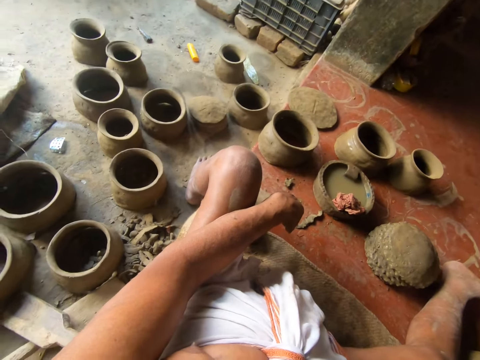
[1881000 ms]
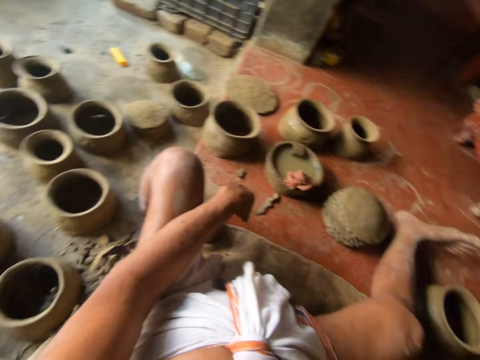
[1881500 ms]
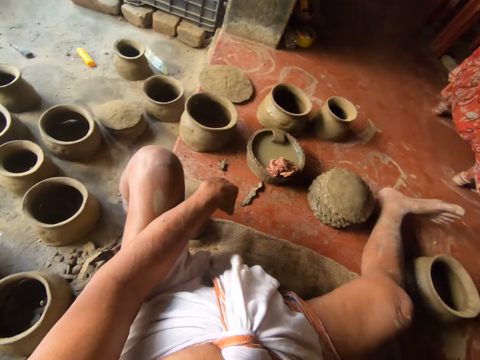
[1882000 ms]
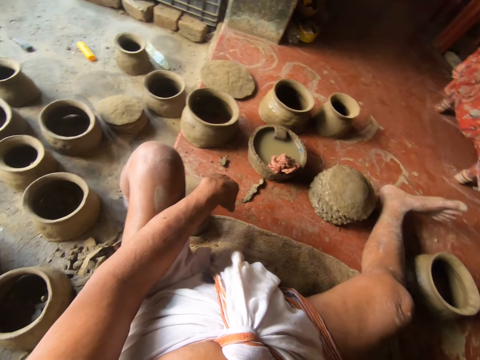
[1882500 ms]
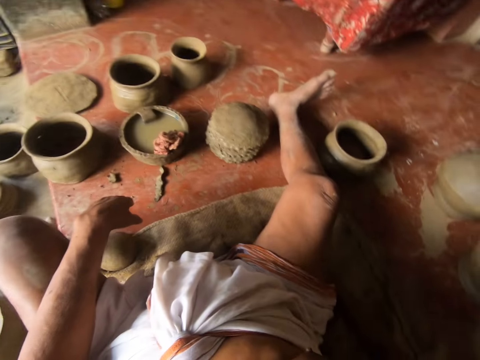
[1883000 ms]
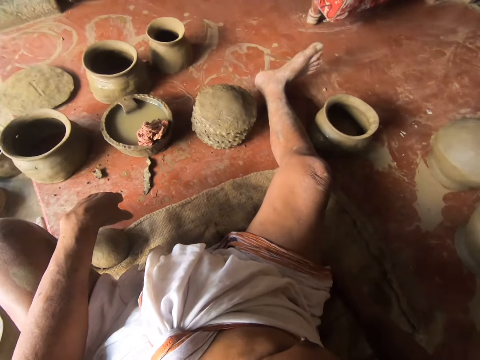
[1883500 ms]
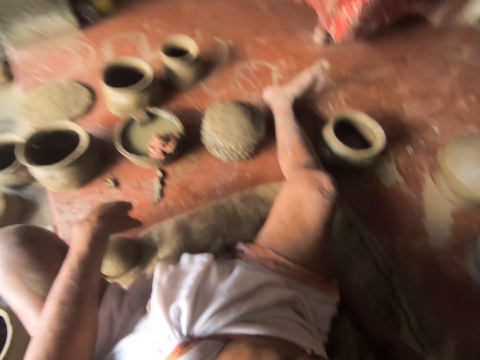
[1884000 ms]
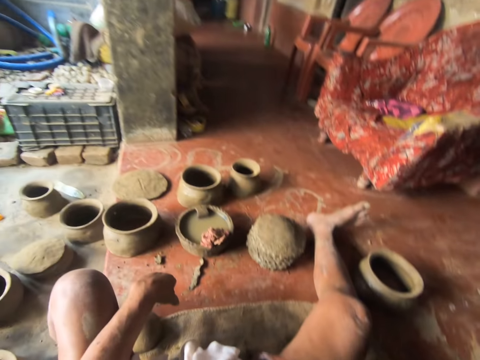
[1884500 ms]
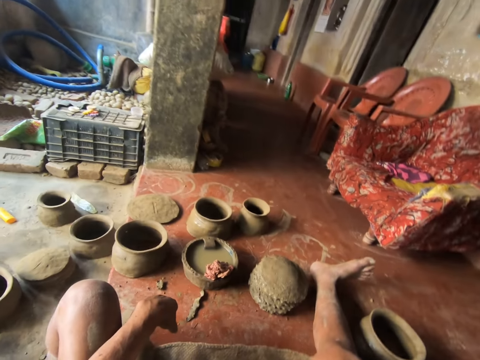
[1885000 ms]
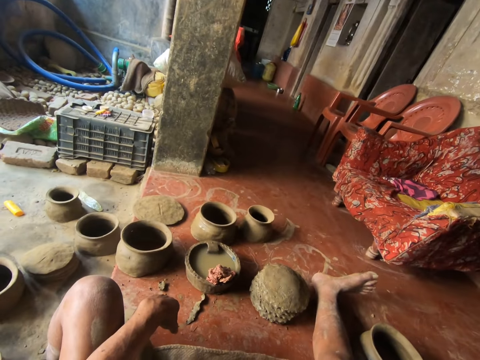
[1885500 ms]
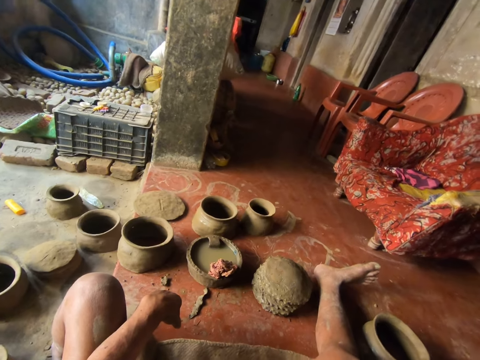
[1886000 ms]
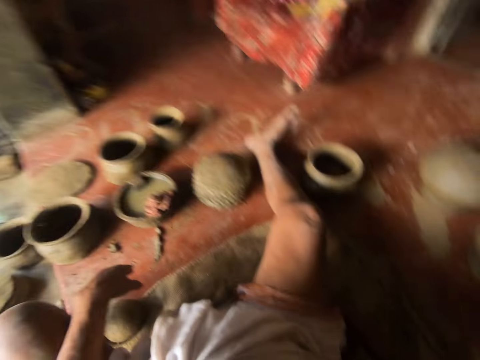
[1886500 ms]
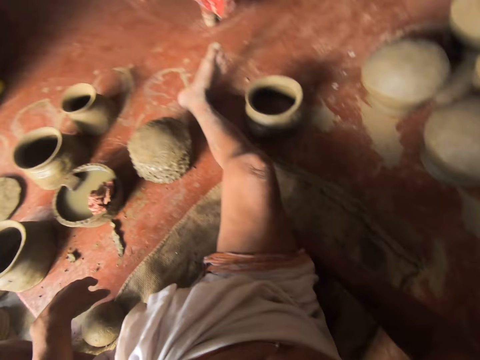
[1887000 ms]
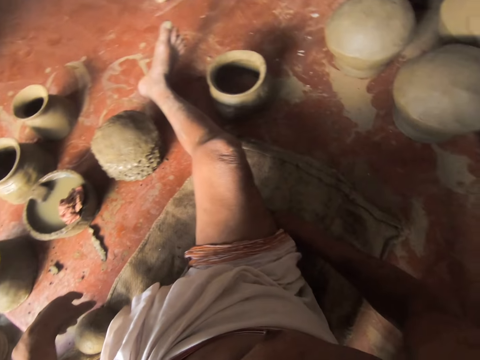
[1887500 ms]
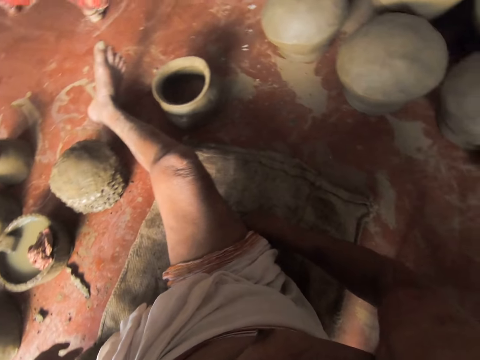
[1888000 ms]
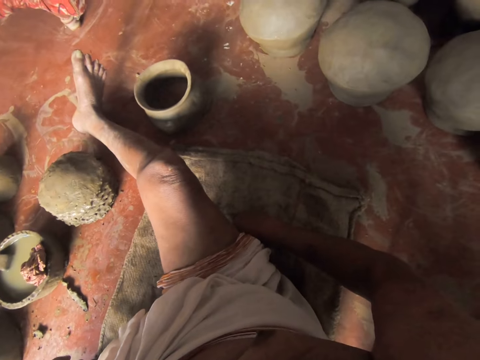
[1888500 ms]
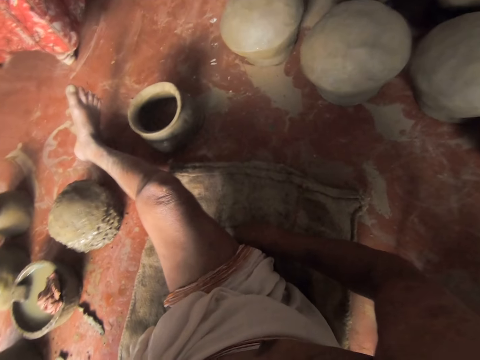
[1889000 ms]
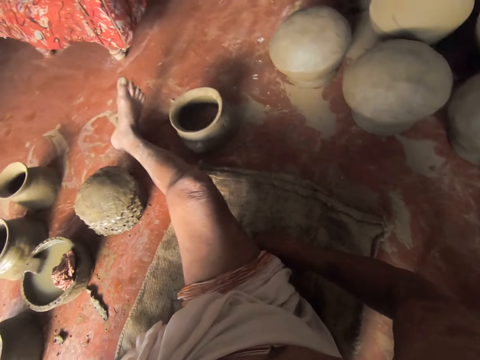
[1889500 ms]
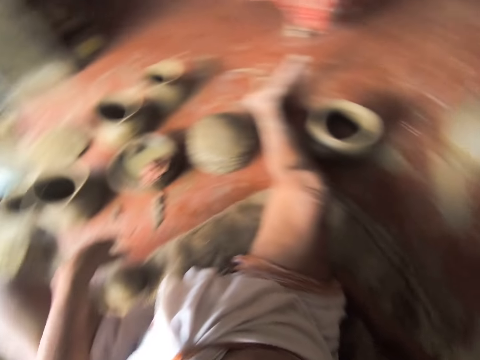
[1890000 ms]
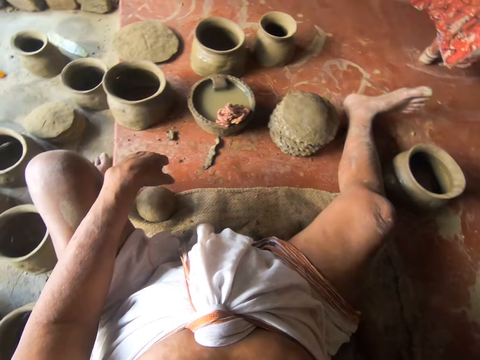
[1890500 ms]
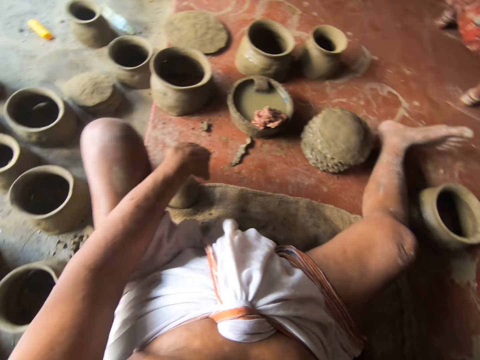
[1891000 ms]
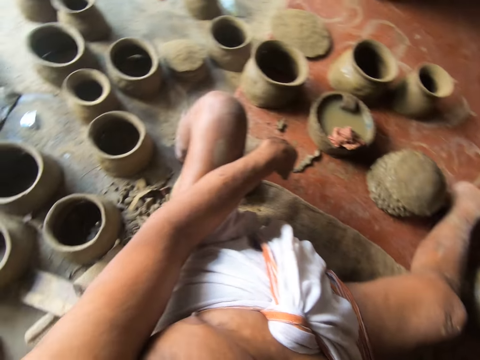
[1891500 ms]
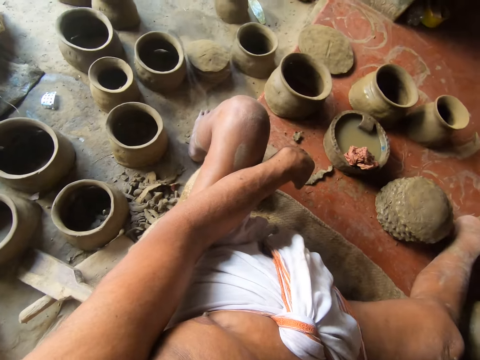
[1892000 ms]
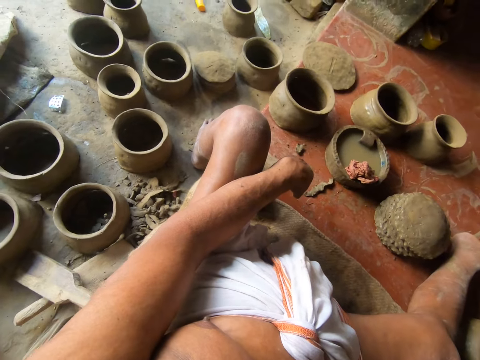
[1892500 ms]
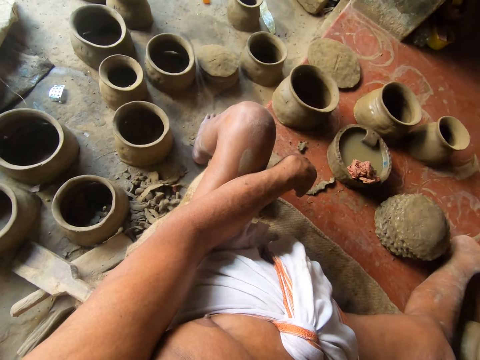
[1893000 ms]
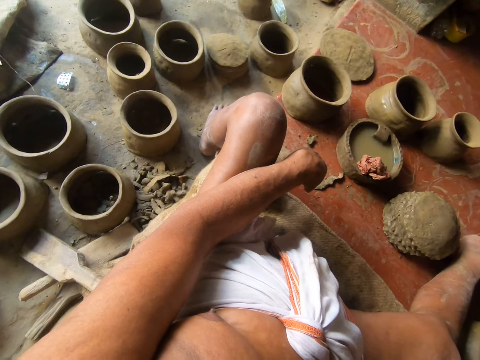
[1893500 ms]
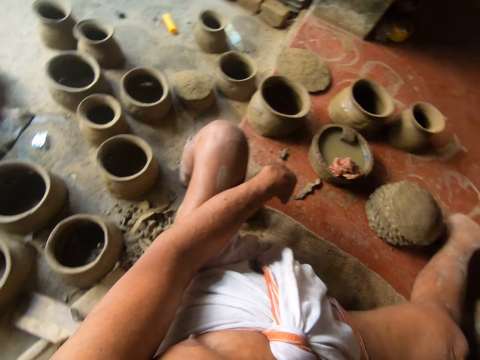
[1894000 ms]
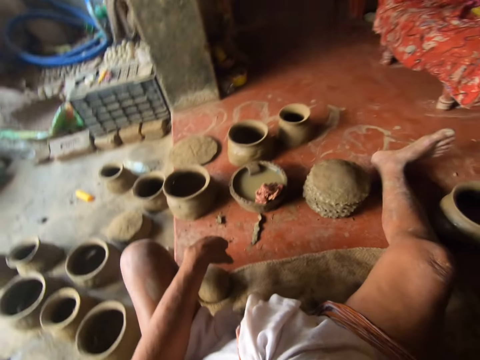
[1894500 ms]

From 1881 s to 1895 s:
The camera wearer looks around the room. They look at the clay pieces on the floor.

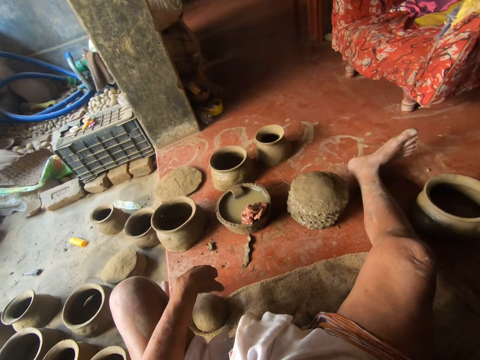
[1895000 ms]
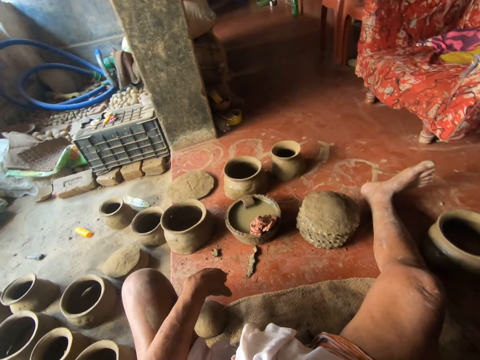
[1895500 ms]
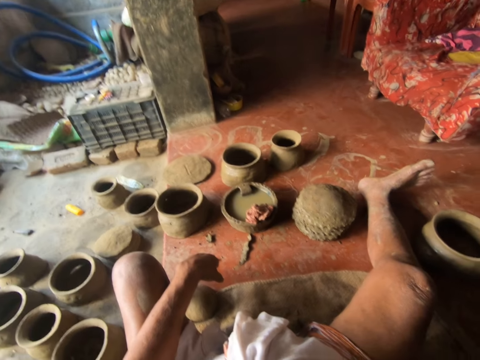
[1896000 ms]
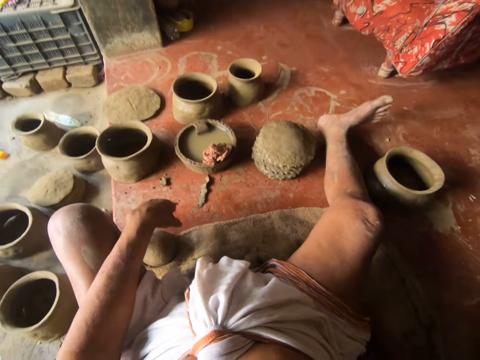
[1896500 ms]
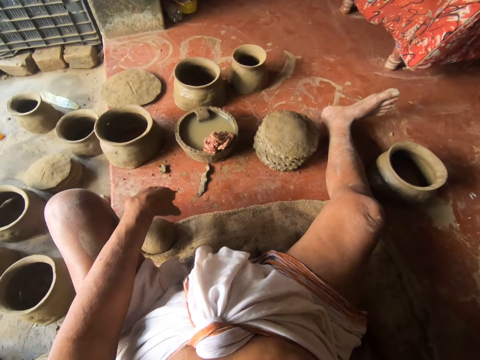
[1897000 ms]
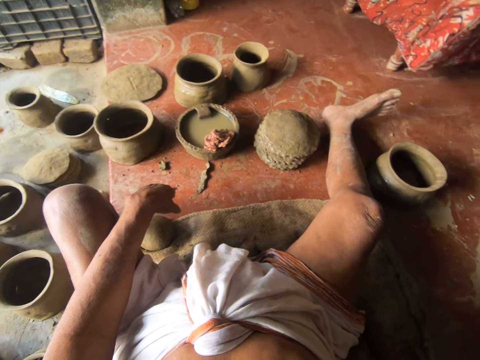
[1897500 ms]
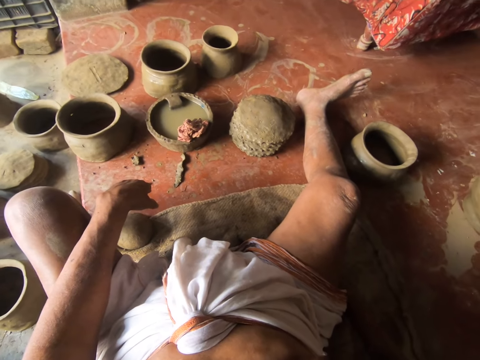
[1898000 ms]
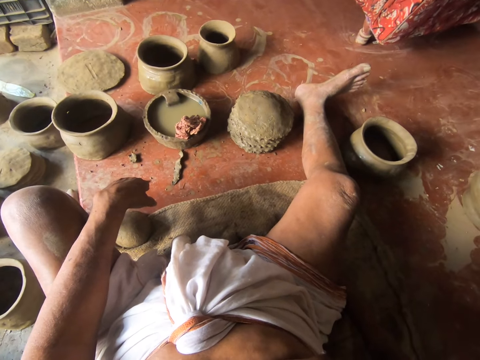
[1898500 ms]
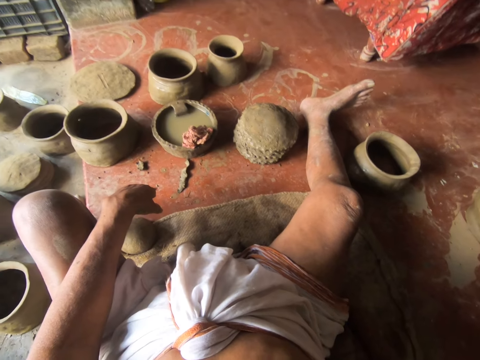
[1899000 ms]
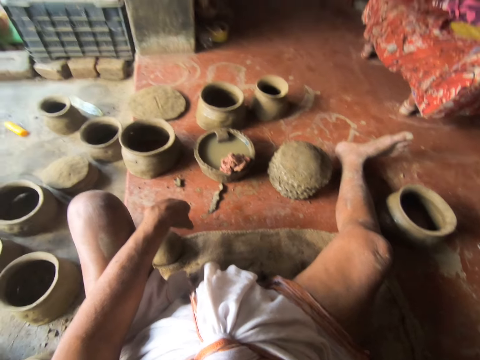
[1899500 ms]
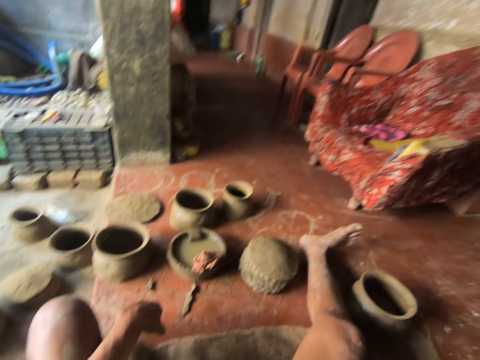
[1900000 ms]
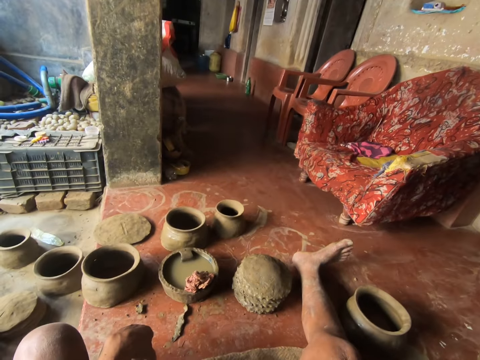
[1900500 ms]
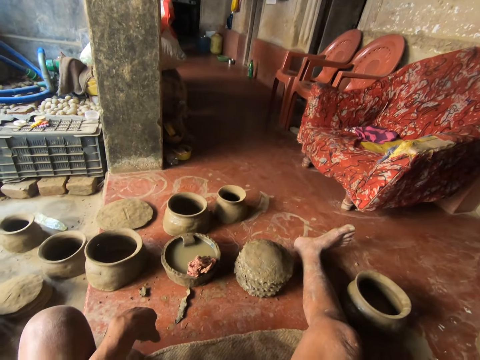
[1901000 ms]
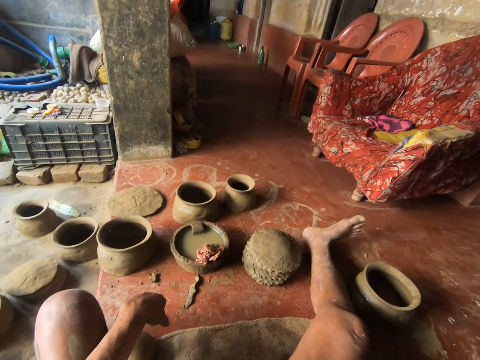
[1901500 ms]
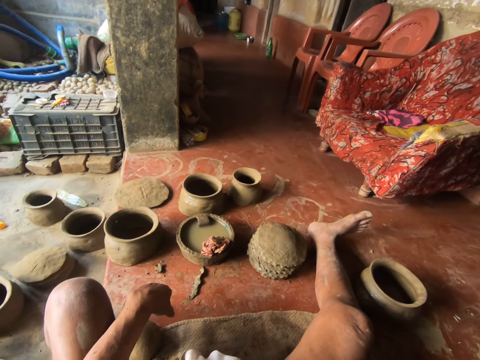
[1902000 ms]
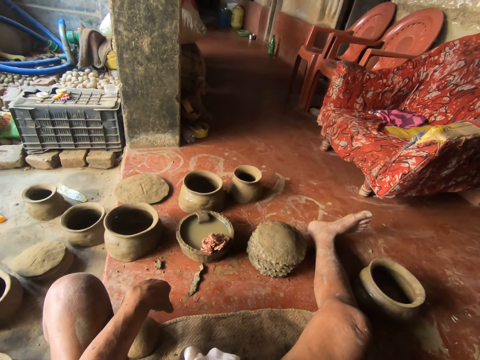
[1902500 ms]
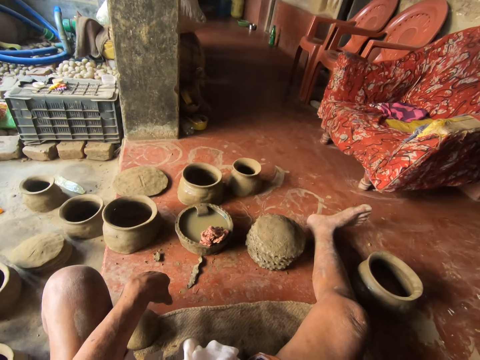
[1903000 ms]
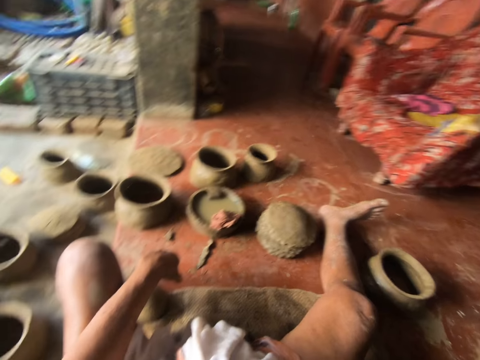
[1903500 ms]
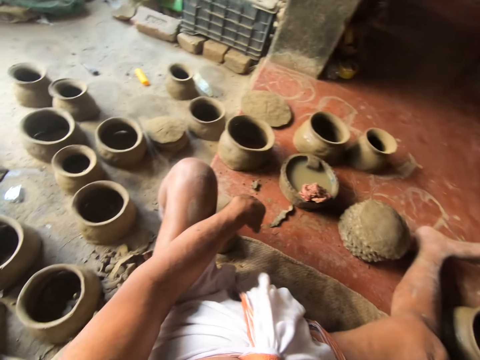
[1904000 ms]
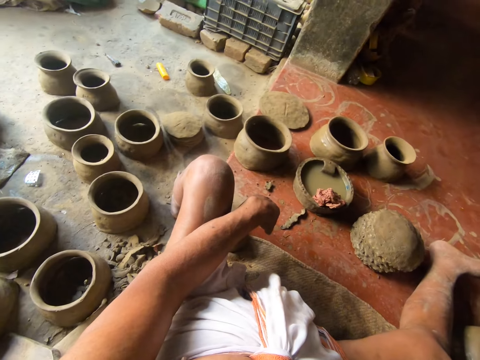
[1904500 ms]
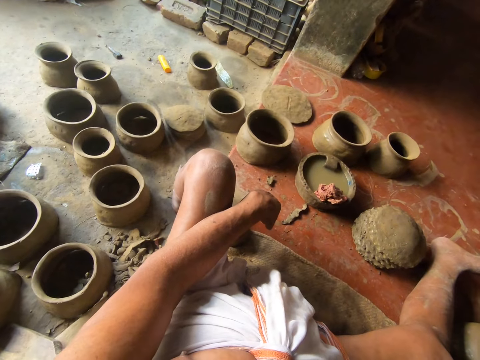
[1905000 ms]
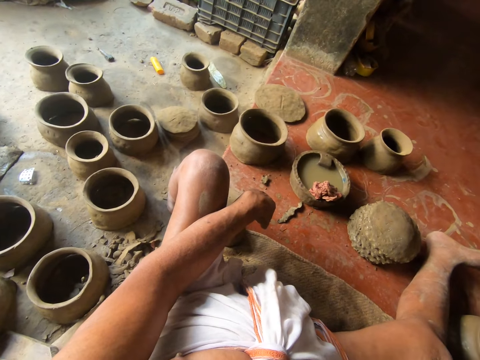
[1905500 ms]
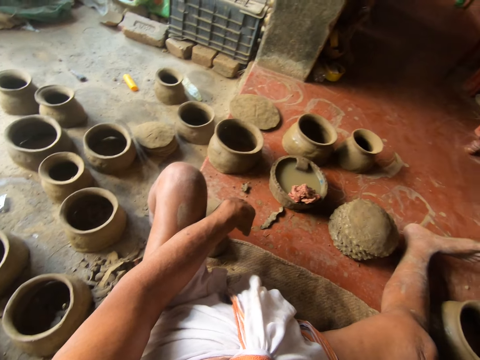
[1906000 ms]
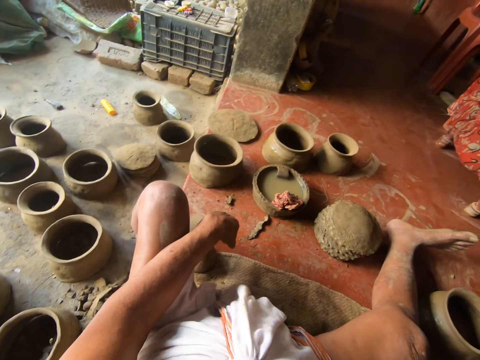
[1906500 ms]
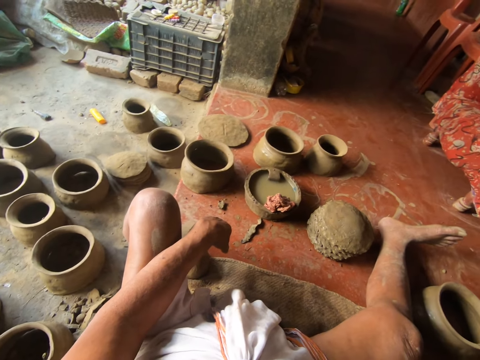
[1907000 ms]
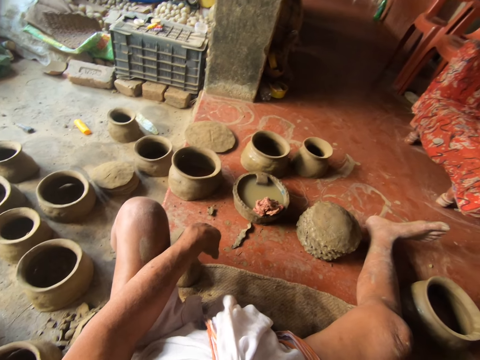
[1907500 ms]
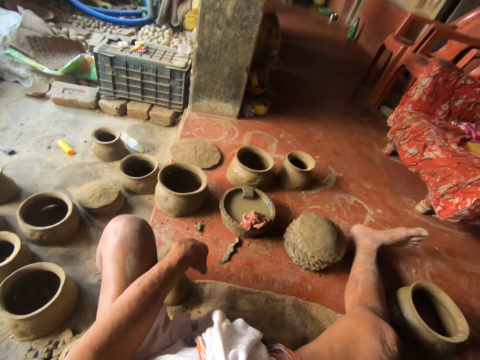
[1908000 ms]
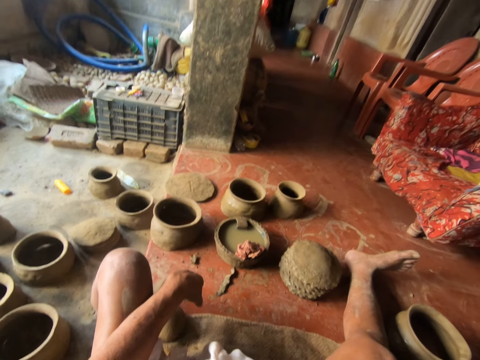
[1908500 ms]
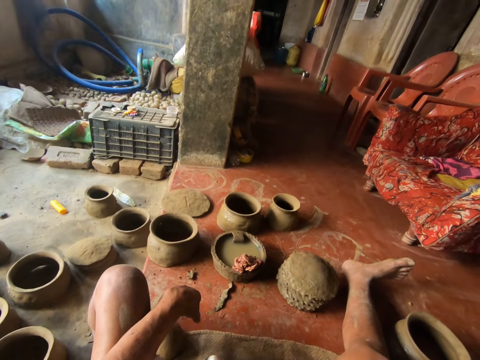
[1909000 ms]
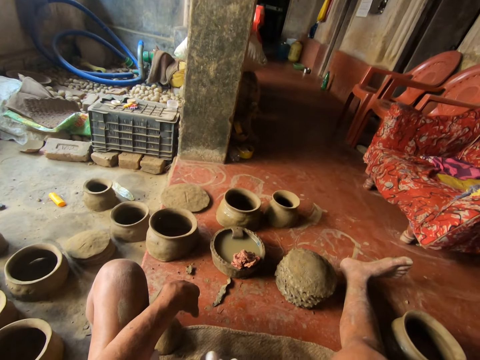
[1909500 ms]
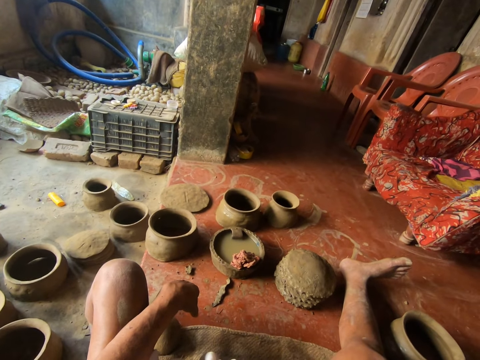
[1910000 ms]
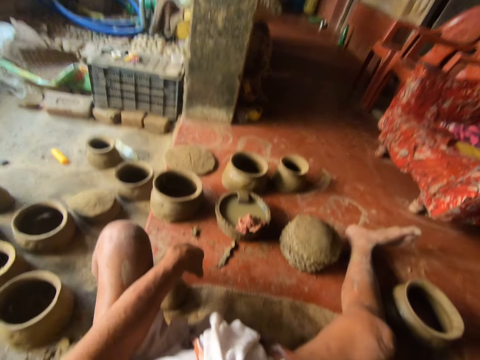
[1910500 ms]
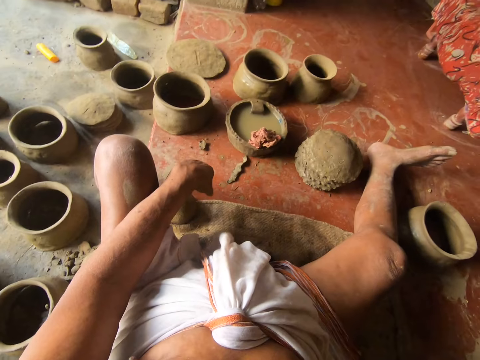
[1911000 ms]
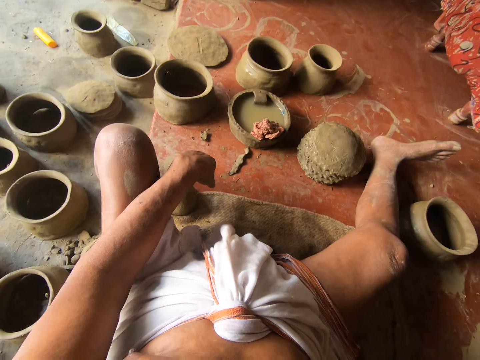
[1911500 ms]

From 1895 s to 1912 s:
The camera wearer talks. They look sideways. They look in front.
